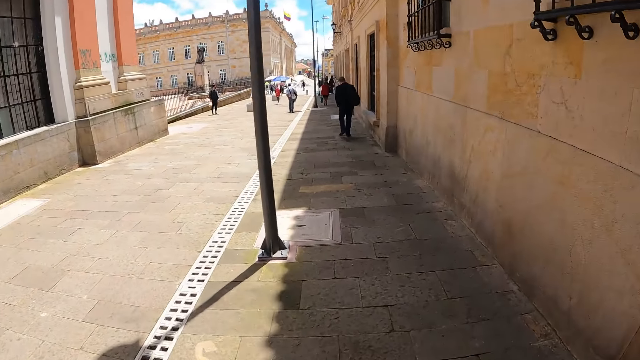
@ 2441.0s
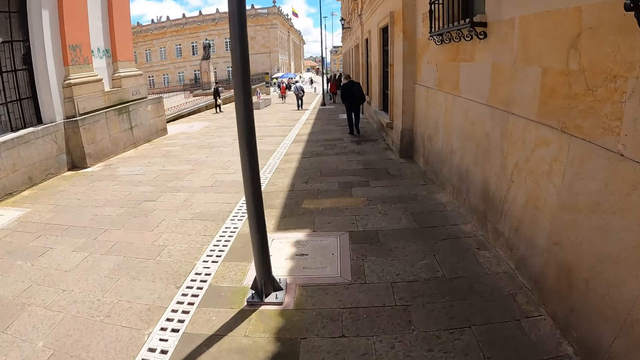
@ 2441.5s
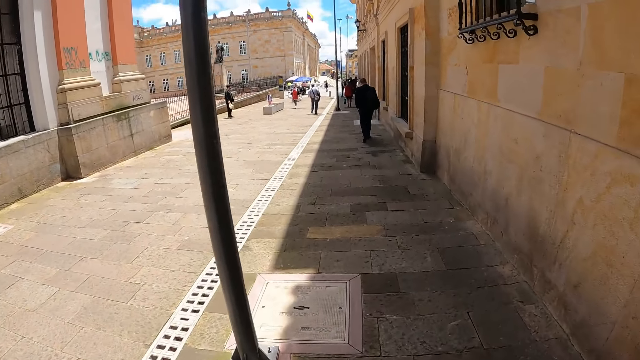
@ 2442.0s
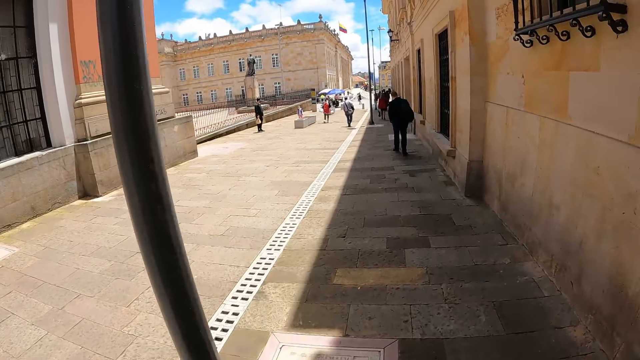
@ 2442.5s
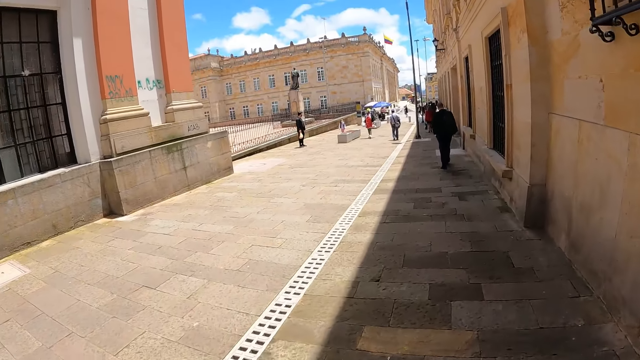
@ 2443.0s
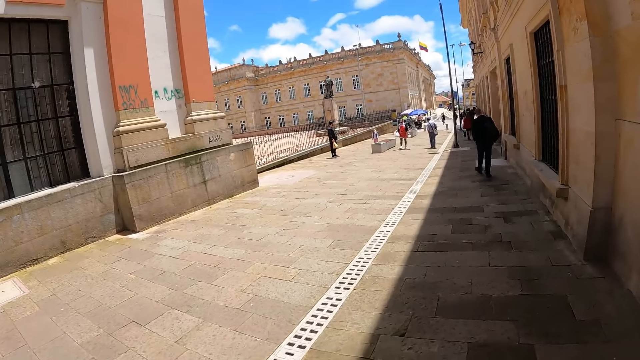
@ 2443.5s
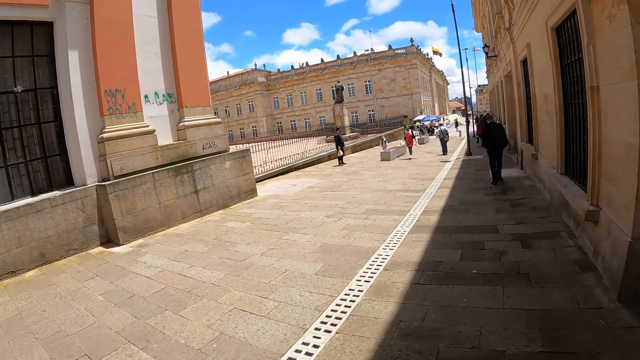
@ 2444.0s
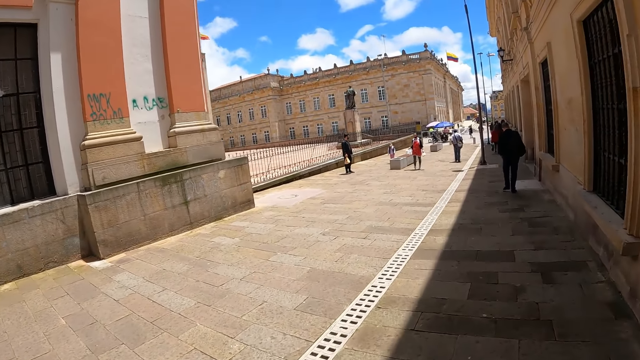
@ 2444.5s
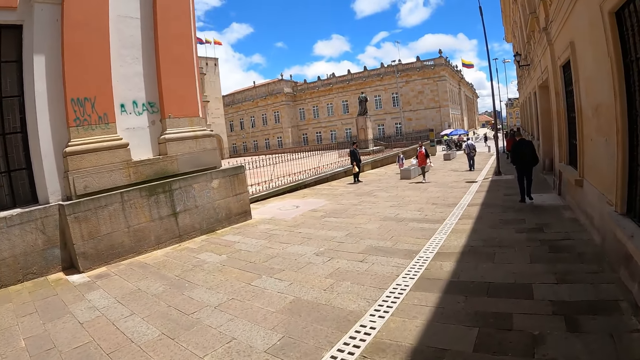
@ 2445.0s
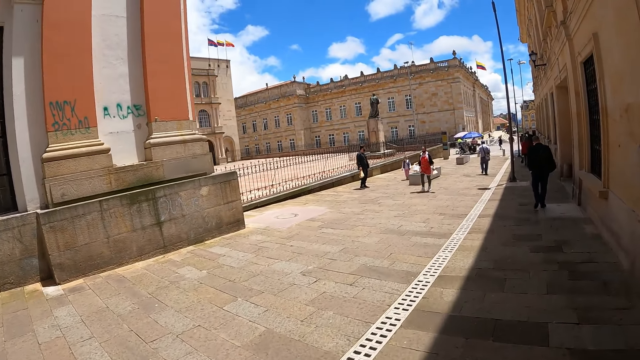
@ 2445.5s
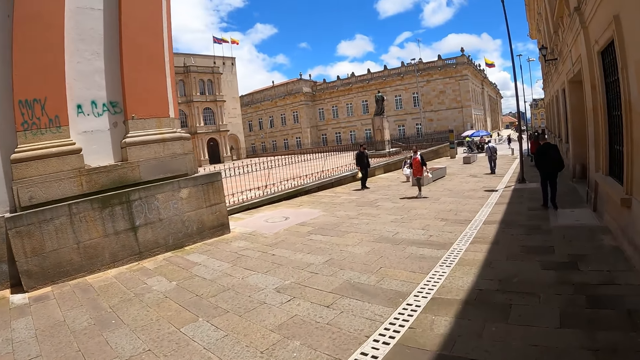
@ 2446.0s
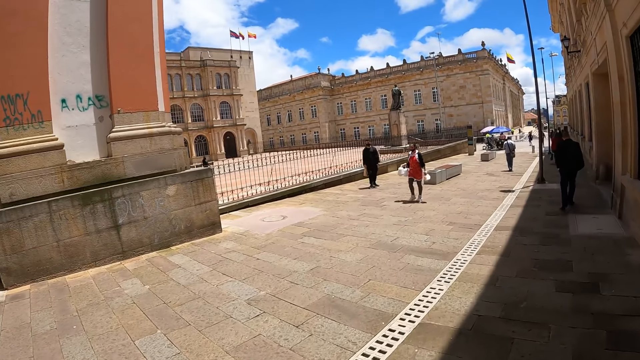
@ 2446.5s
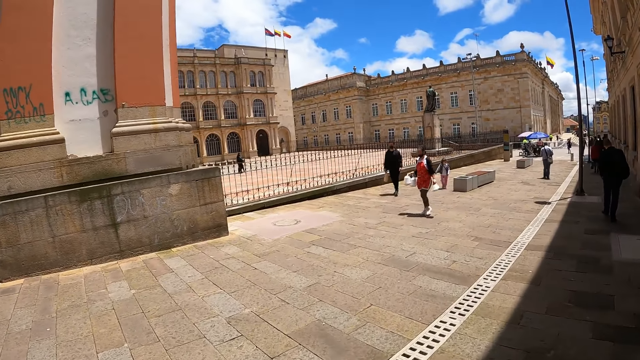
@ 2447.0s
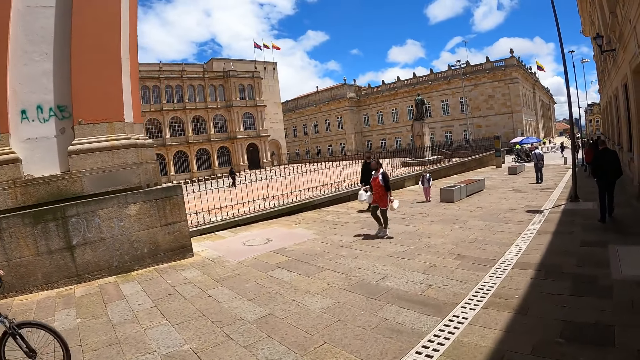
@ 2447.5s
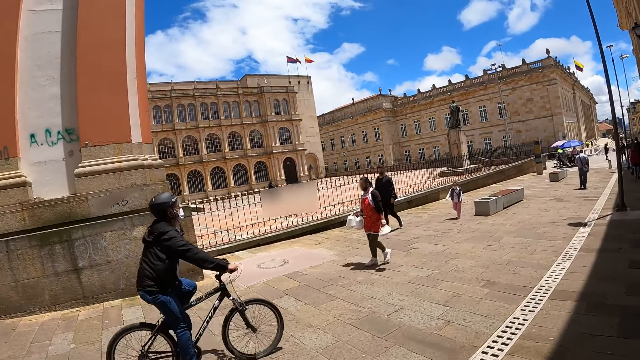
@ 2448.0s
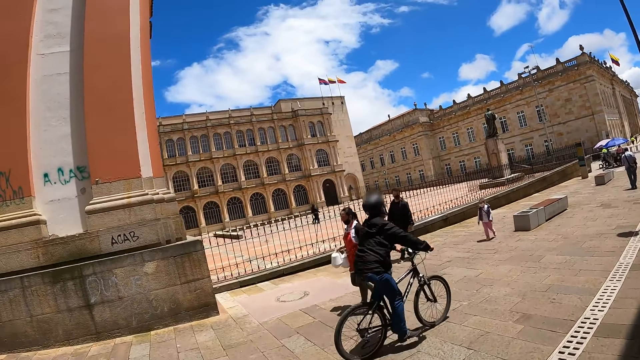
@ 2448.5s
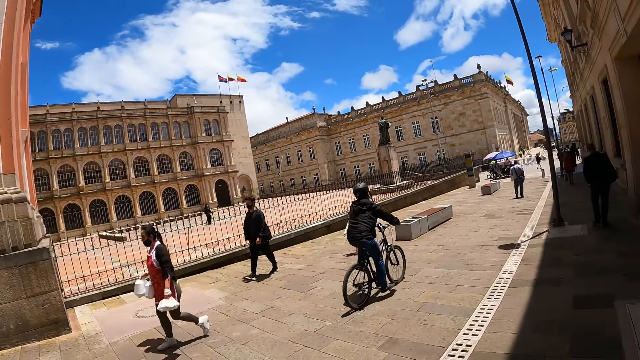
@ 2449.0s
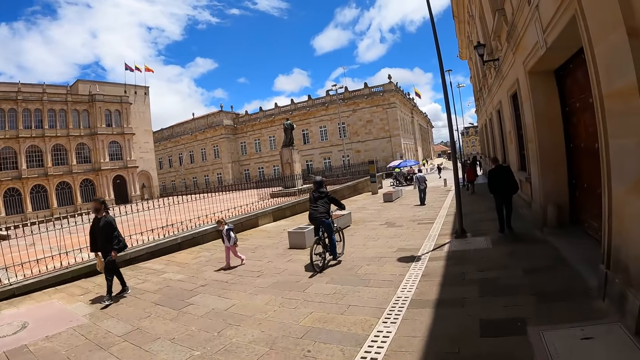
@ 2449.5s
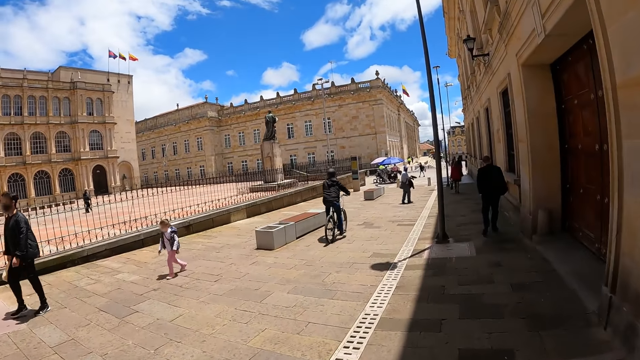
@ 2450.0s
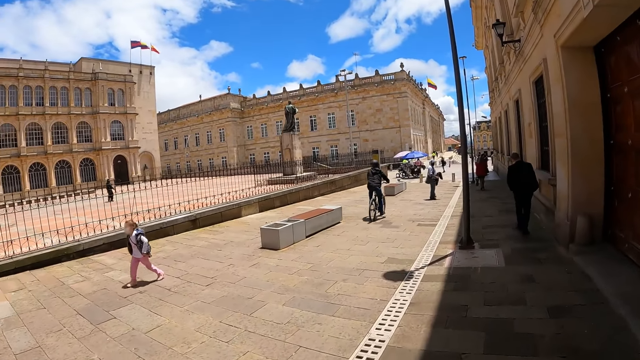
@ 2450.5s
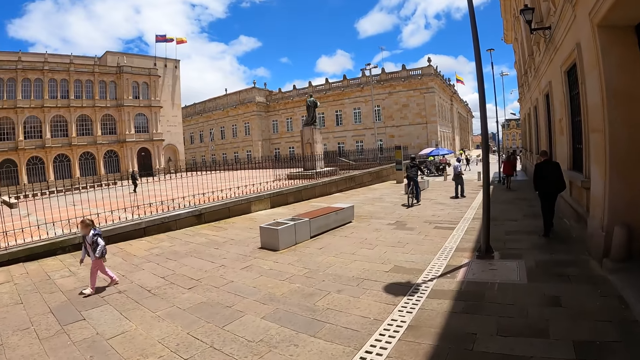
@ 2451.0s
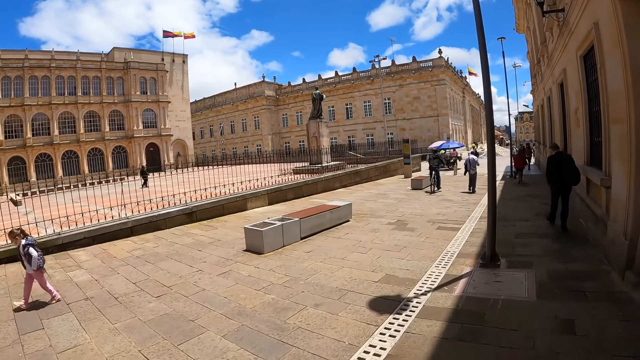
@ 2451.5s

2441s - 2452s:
A woman walks towards the camera wearer. A man passes with a bicycle.

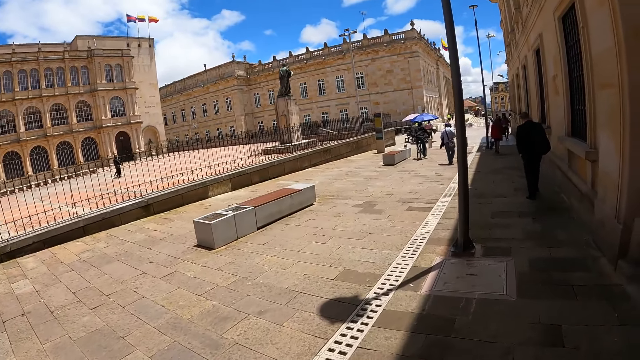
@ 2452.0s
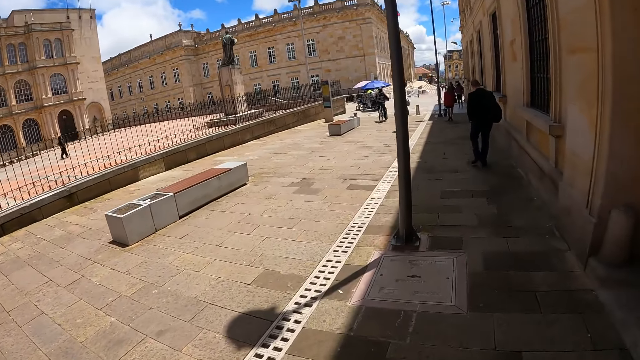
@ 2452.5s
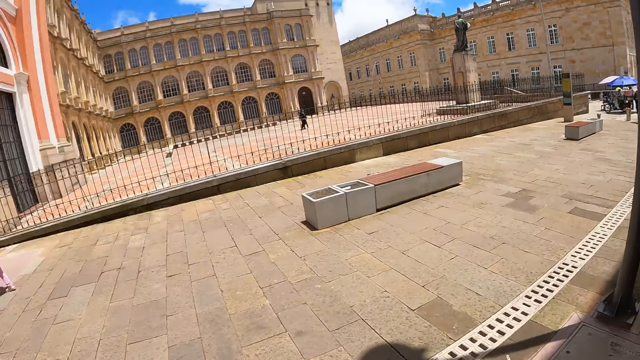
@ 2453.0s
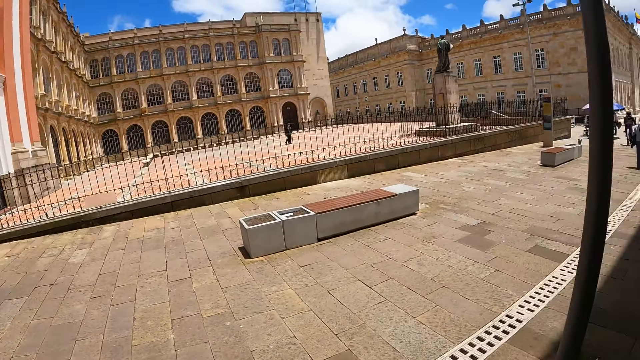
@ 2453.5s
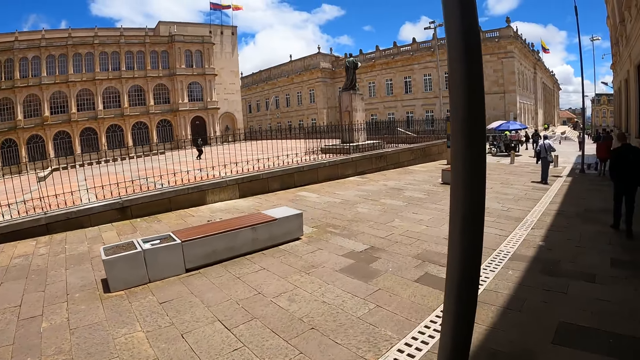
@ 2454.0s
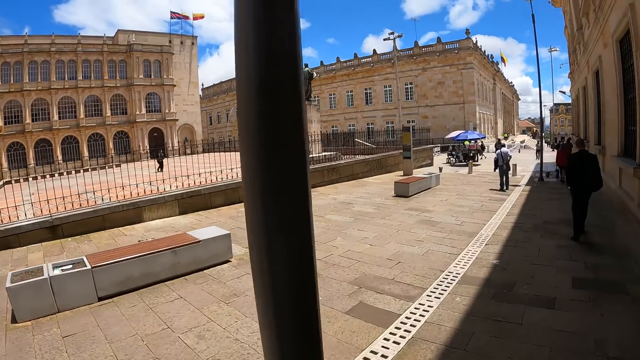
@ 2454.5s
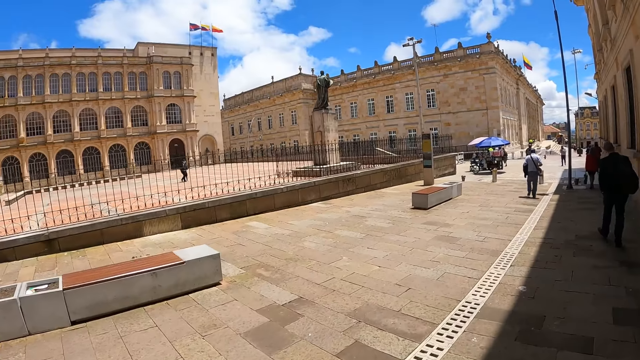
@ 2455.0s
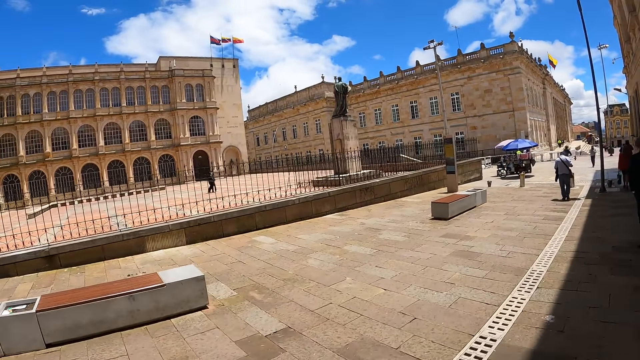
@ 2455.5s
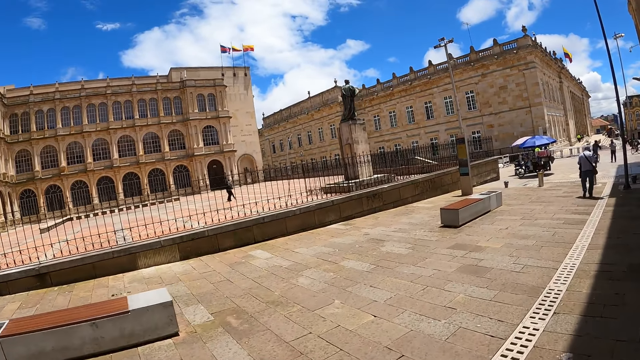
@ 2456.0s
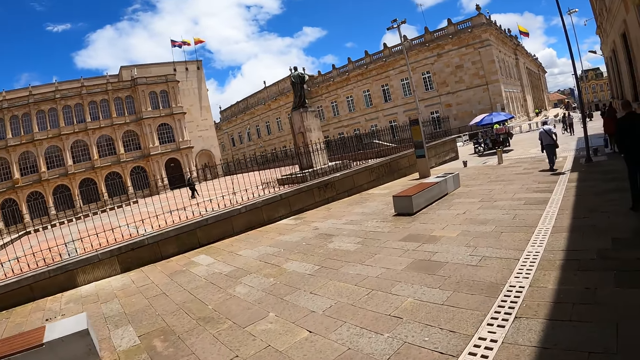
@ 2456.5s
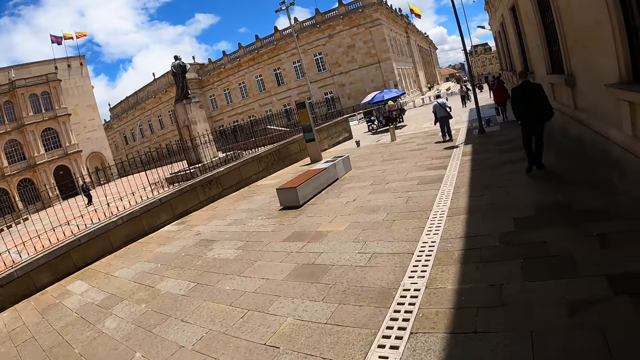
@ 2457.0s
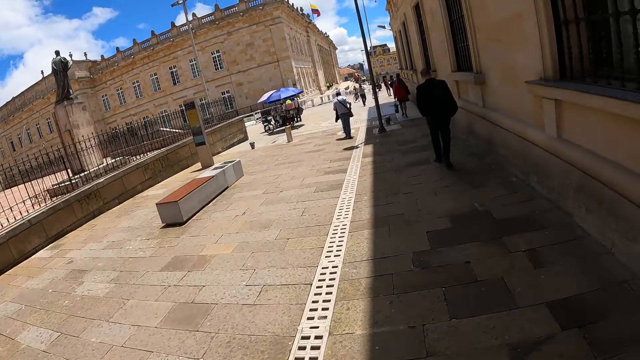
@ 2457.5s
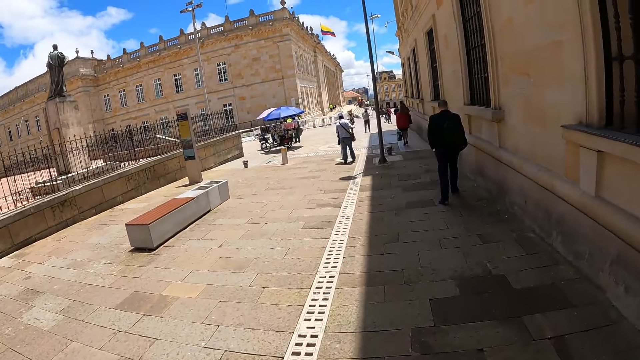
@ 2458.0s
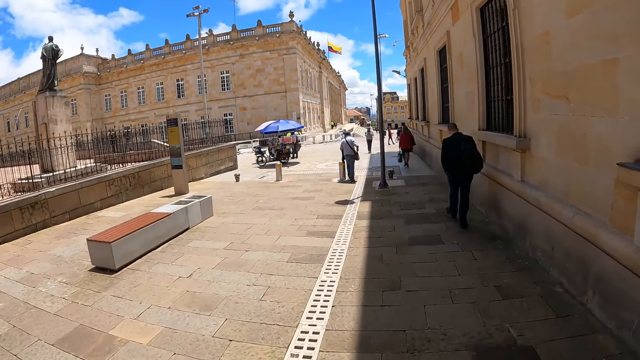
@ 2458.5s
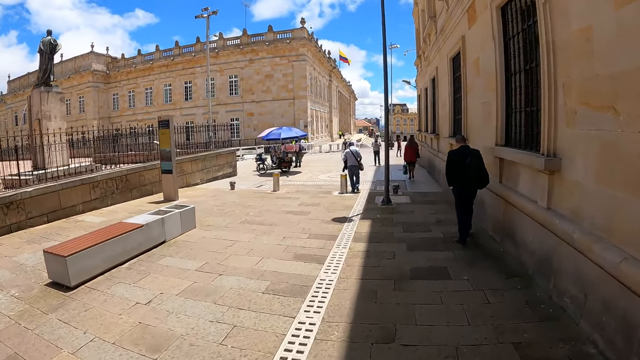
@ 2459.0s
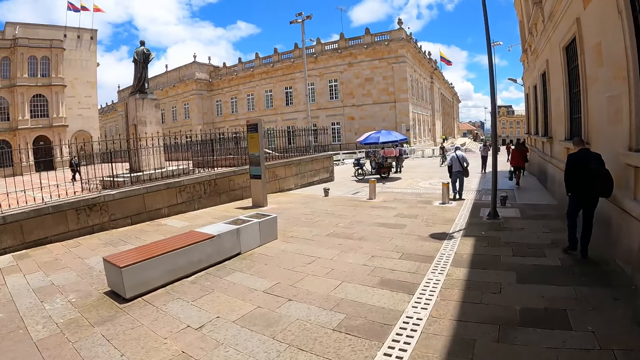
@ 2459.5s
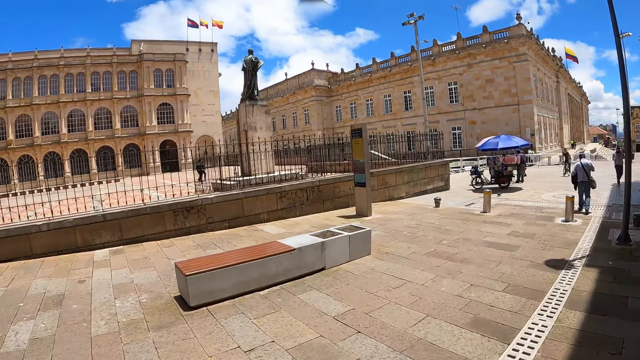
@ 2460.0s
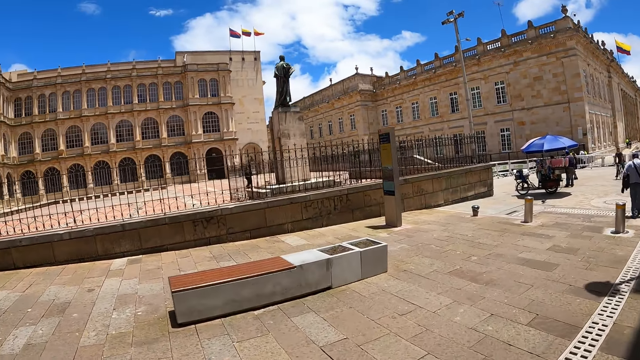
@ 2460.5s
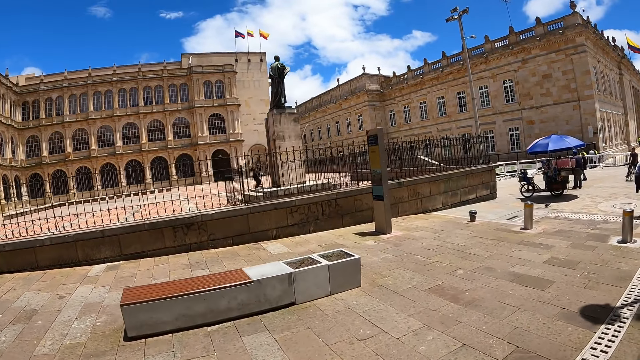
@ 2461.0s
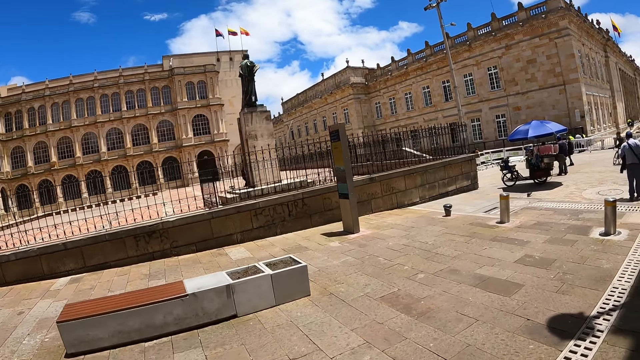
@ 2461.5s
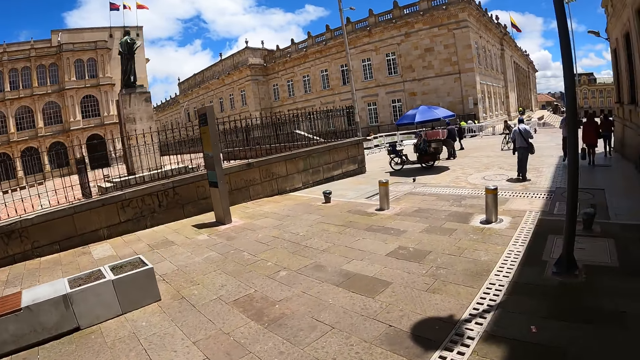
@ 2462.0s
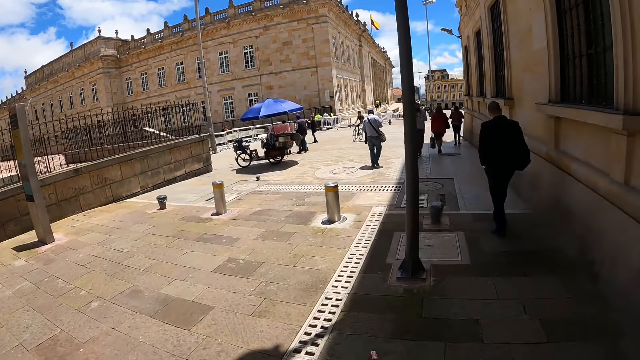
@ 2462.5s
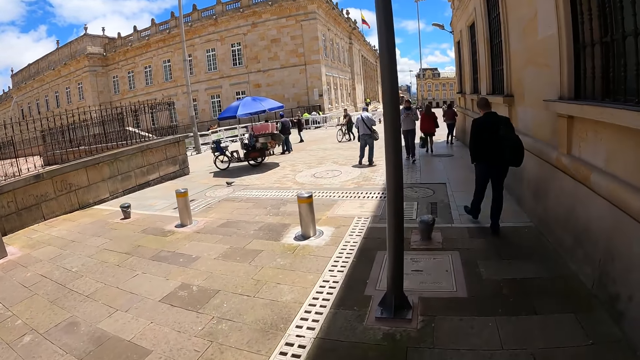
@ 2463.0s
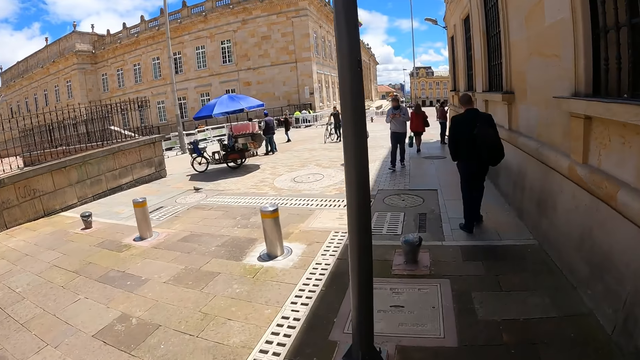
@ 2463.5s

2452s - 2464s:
The camera wearer looks around.
